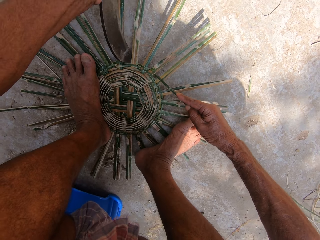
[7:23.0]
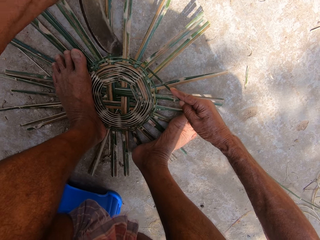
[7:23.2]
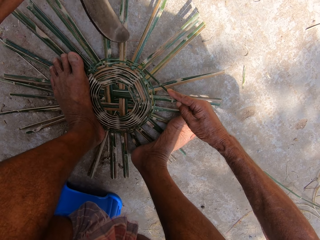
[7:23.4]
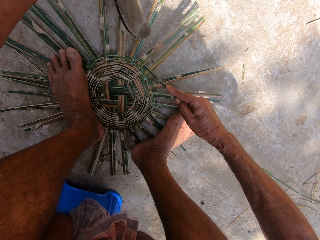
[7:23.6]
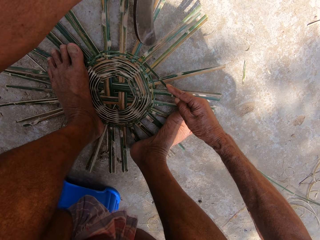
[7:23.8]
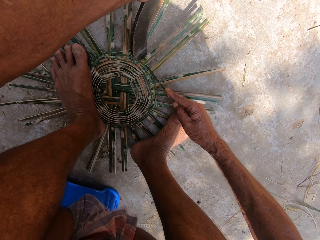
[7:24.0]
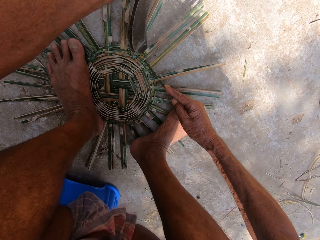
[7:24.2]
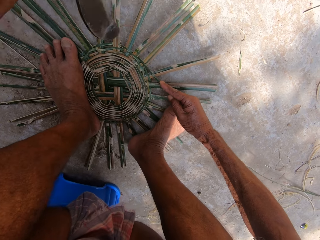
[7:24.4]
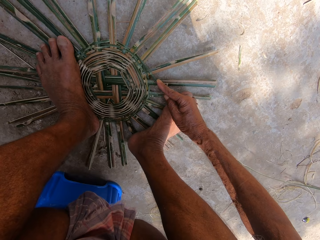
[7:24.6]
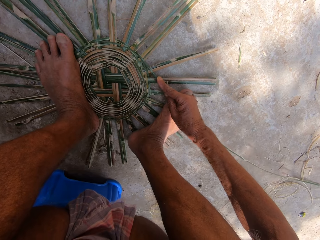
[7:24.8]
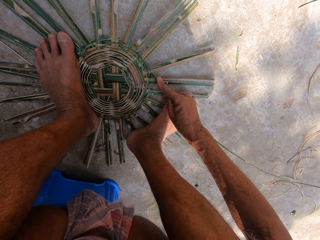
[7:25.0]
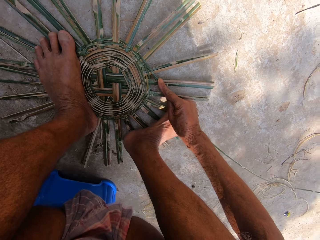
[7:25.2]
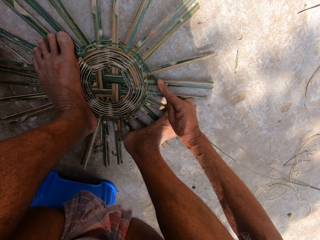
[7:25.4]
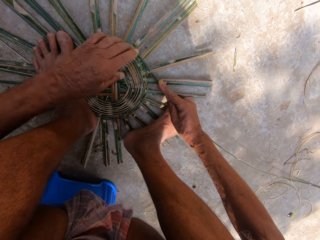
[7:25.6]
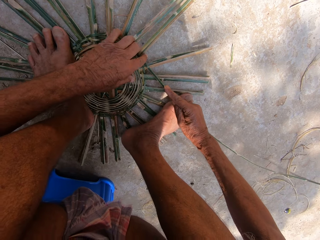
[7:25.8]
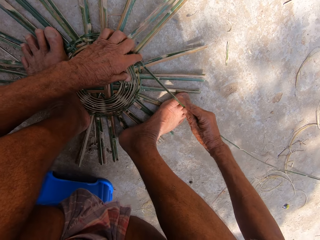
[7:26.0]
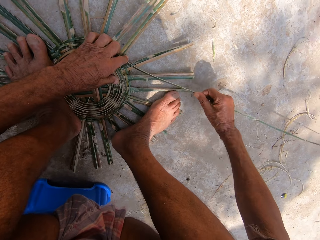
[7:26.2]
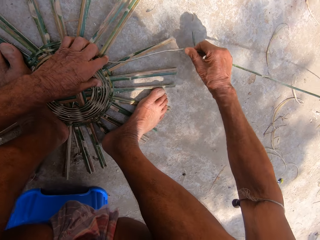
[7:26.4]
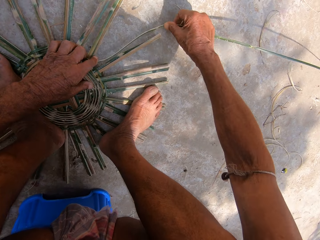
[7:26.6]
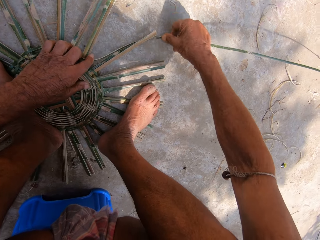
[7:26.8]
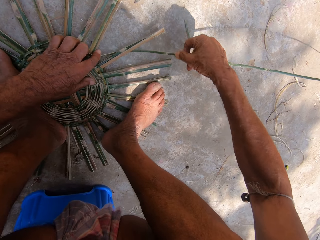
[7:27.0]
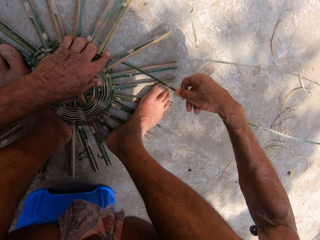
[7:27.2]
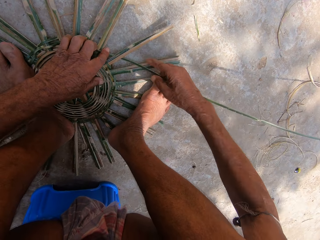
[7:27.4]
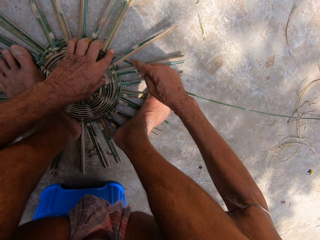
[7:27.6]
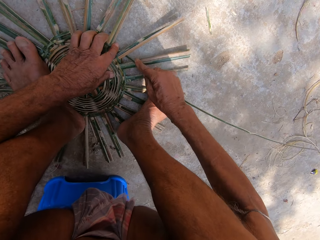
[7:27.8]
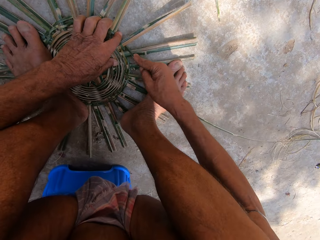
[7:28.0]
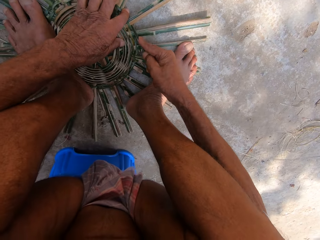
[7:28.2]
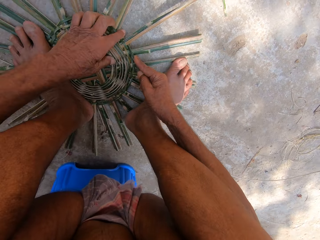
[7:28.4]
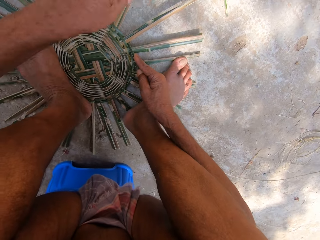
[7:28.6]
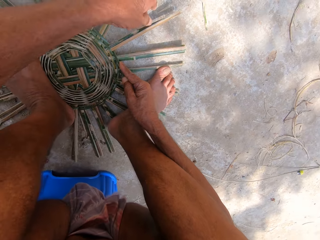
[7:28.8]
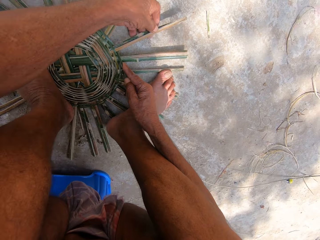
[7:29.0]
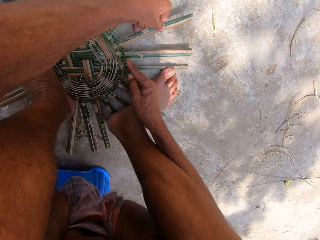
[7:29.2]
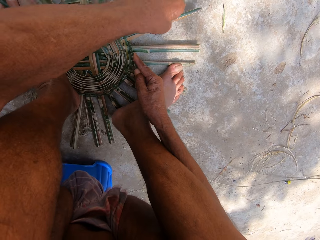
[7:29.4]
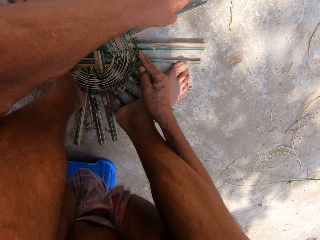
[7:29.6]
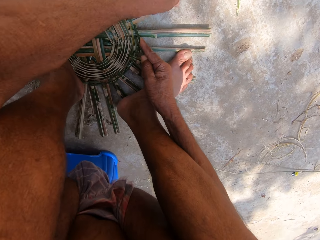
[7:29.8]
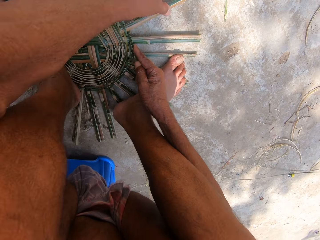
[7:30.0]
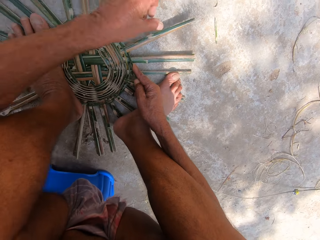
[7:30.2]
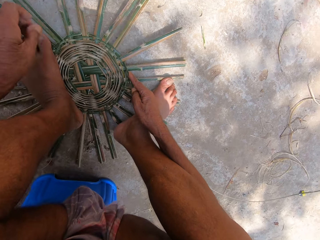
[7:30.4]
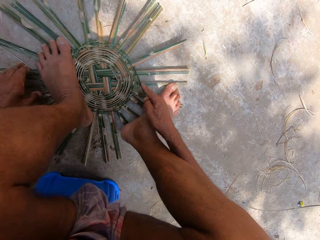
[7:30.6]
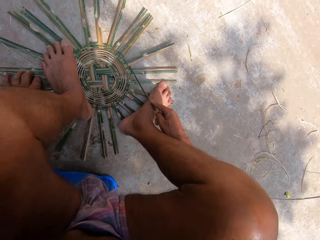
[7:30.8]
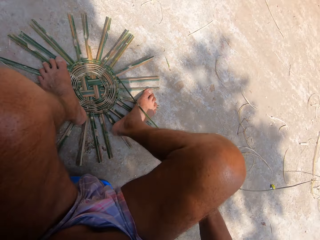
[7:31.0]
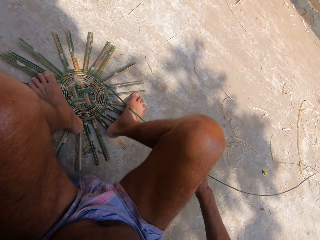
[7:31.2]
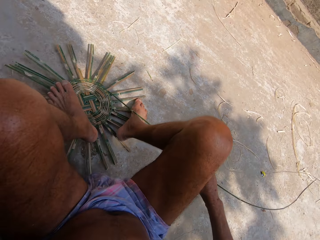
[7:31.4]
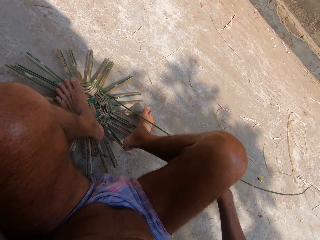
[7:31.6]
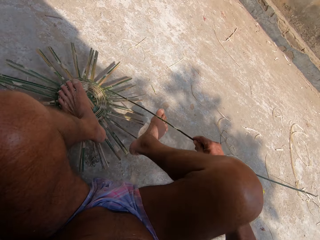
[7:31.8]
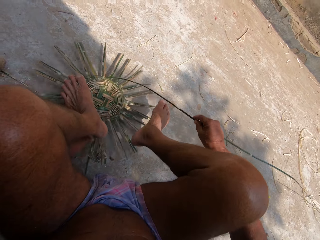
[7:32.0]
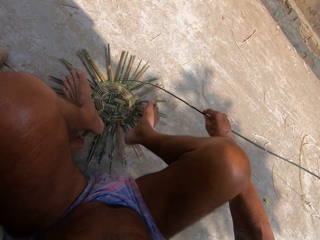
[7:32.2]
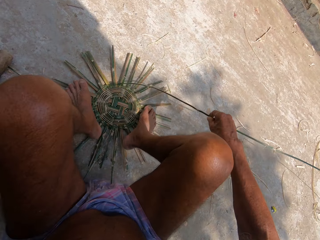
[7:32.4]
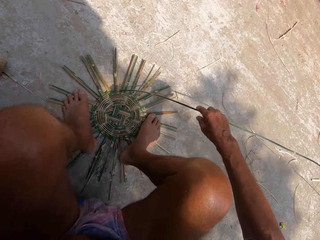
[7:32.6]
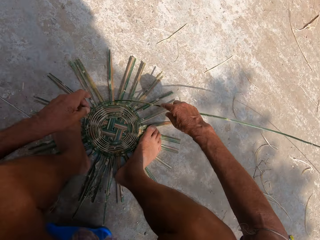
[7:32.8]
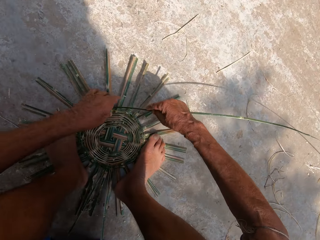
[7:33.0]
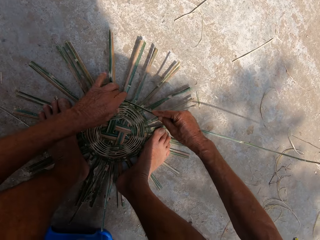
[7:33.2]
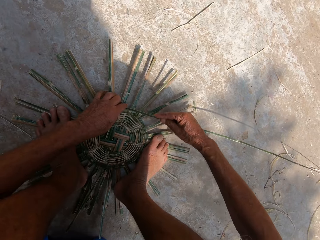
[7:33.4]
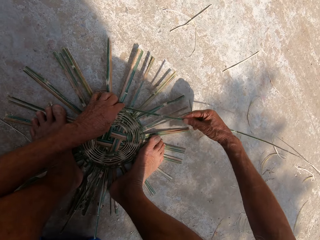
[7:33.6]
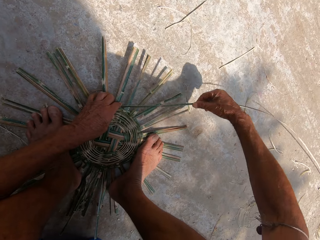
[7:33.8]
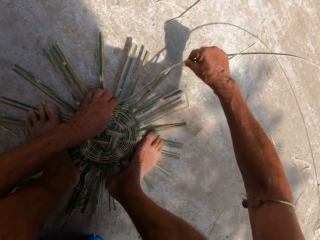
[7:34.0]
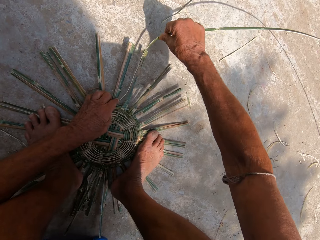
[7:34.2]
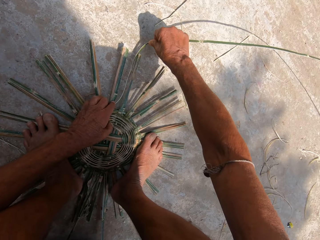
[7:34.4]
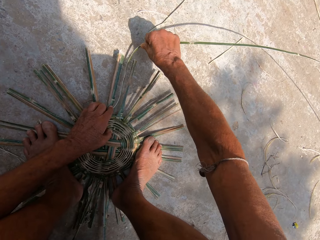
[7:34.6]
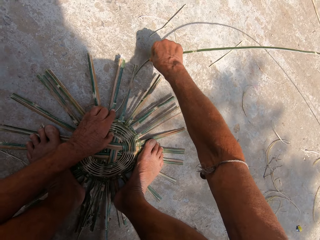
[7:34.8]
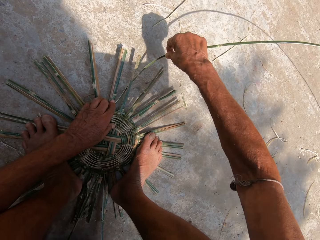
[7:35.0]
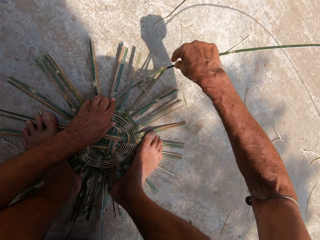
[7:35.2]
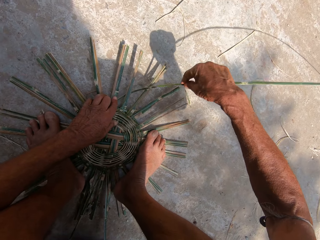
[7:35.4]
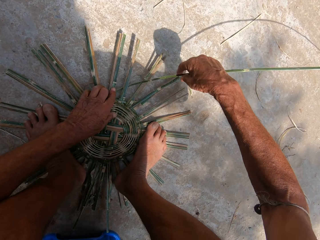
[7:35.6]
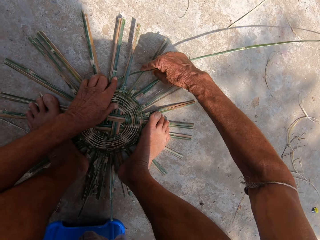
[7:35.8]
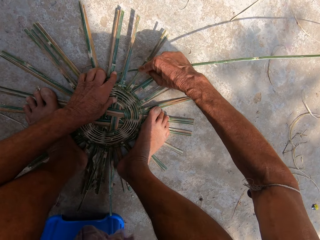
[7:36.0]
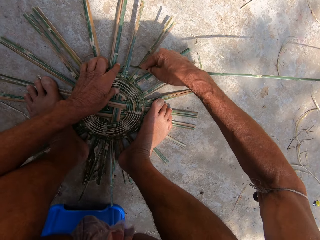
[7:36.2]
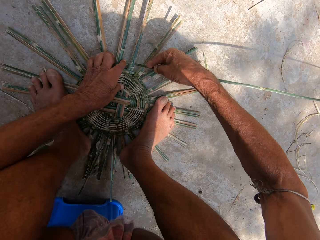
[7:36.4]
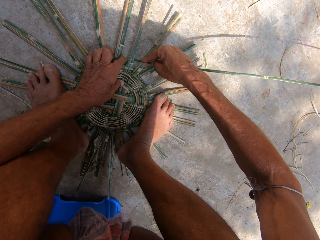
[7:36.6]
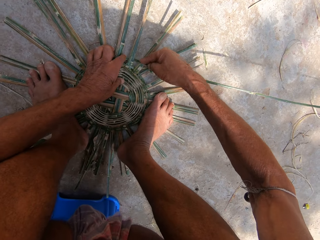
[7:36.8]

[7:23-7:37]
The camera wearer drops the sickle on the floor with his left hand. He weaves the basket with bamboo strips on the floor with both hands. He adjusts both legs on the basket on the floor. He adjusts the basket on the floor with his left hand. He weaves the basket with bamboo strips on the floor with both hands.

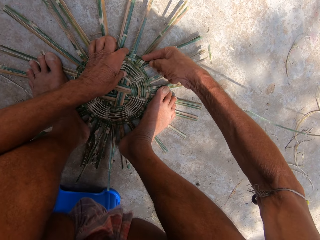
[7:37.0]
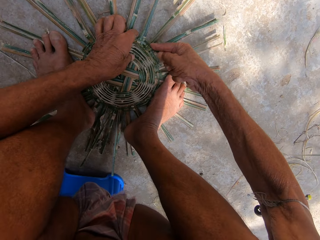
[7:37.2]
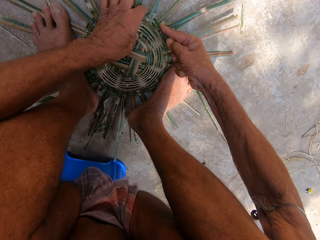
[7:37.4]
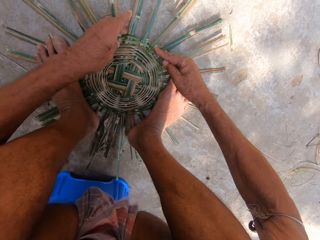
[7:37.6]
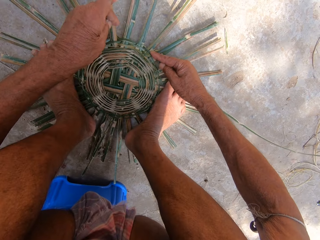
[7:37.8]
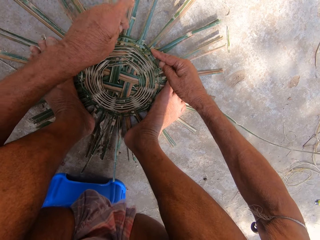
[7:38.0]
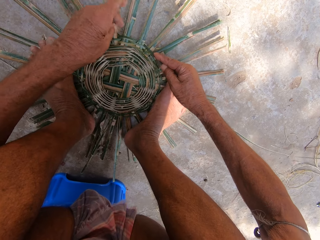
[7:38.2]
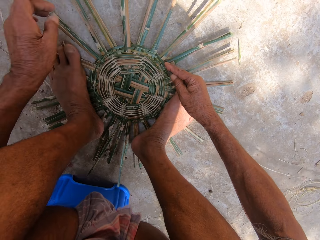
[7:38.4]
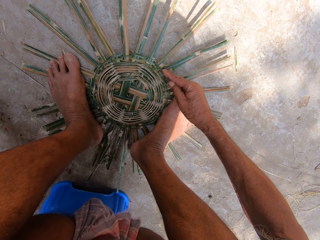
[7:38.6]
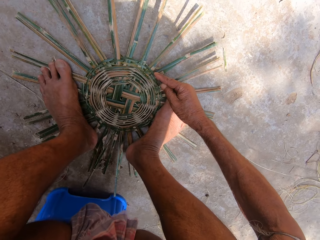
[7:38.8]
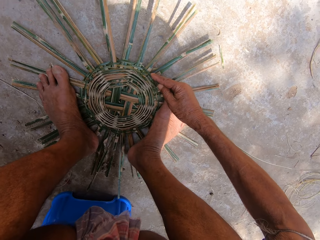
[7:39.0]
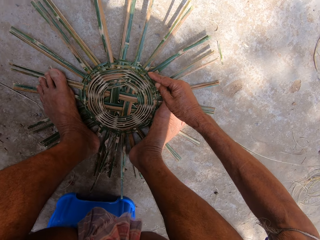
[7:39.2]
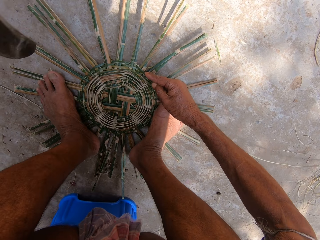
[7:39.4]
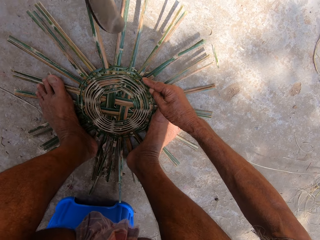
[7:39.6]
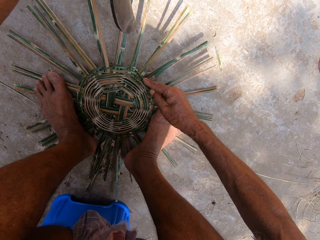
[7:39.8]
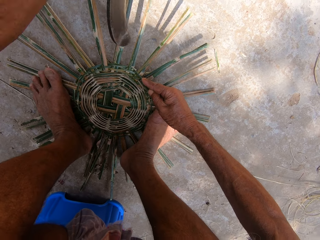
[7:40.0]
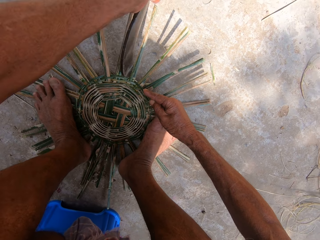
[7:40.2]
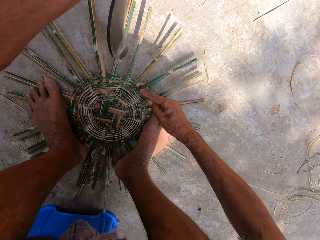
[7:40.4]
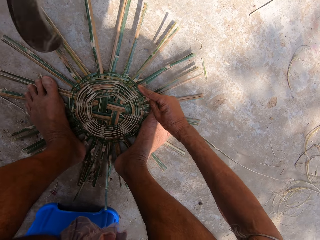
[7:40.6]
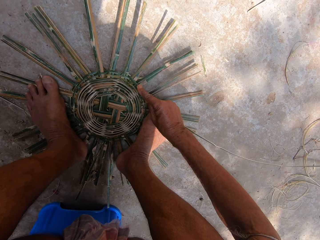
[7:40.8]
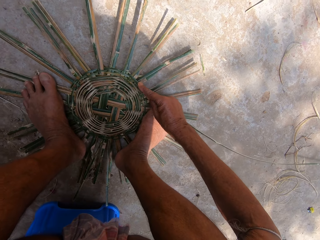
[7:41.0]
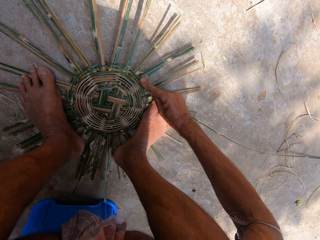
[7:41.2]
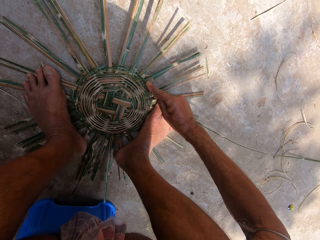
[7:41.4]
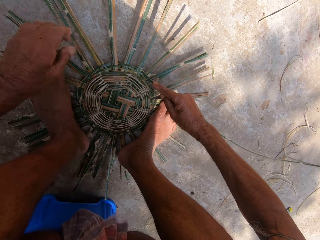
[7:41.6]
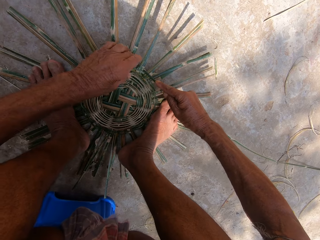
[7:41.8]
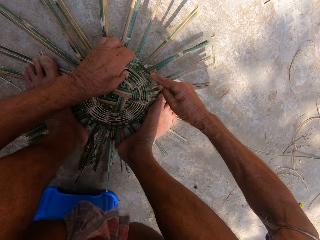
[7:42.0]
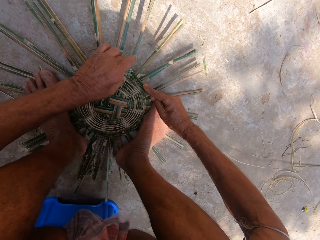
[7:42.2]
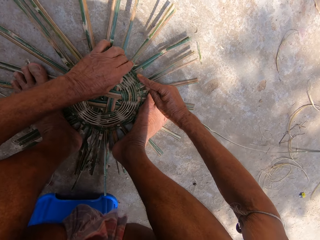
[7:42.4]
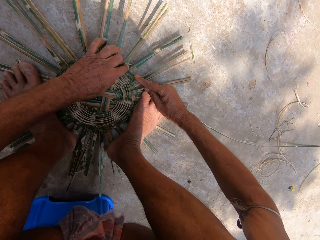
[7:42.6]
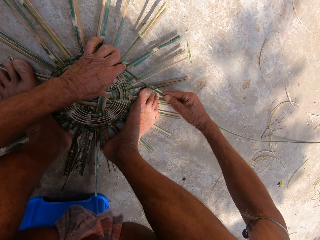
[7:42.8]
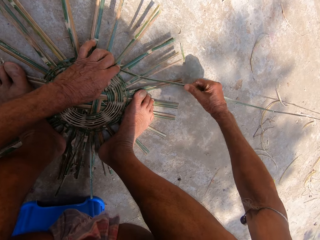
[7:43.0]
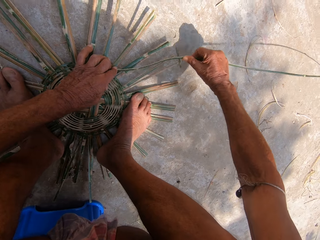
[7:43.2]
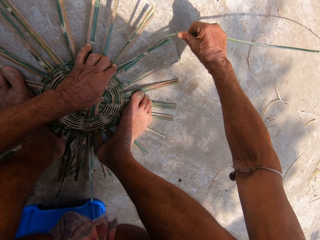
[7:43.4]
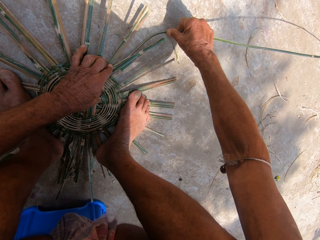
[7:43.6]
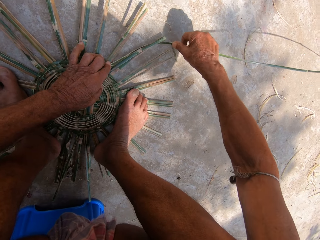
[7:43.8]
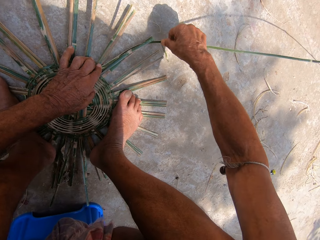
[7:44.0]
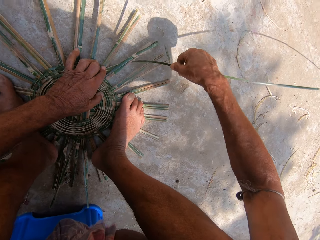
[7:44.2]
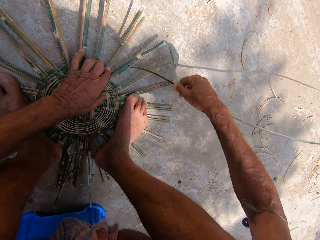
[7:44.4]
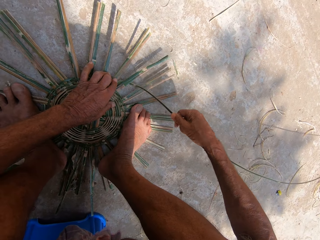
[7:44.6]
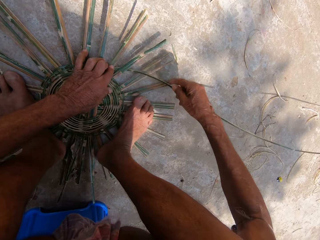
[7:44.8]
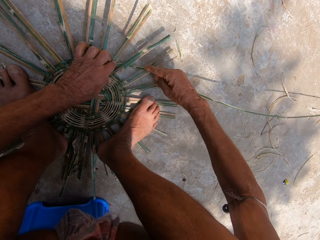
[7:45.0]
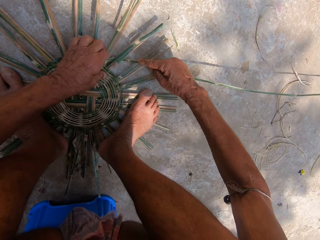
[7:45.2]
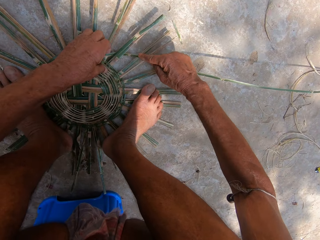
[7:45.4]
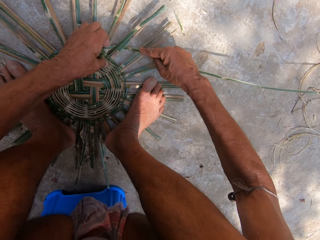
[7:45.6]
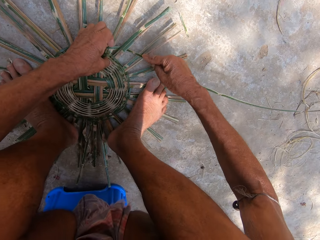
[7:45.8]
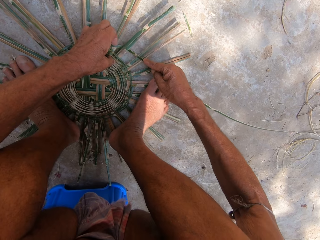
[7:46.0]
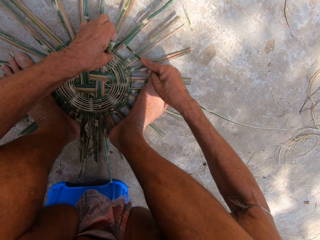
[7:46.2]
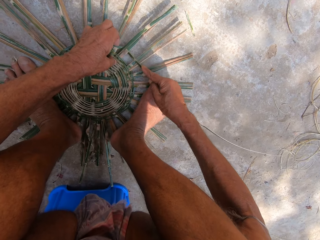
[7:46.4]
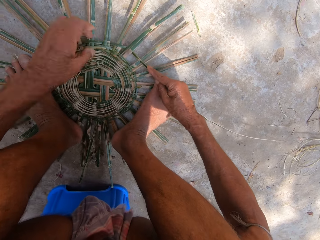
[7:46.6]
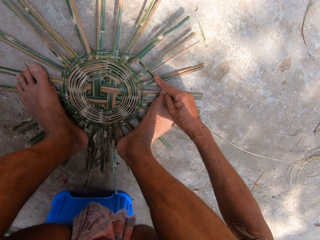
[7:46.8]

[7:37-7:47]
The camera wearer picks up the sickle from the floor with his left hand. He hits the basket on the floor with the sickle in his left hand. He drops the sickle on the floor with his left hand. He weaves the basket with bamboo strips on the floor with both hands.
